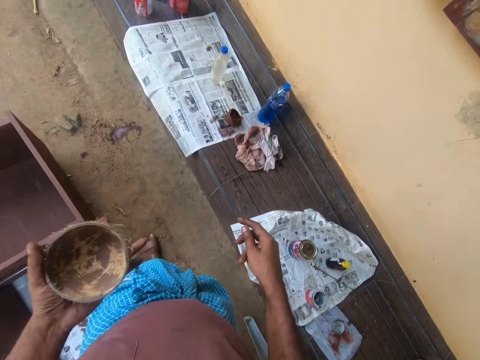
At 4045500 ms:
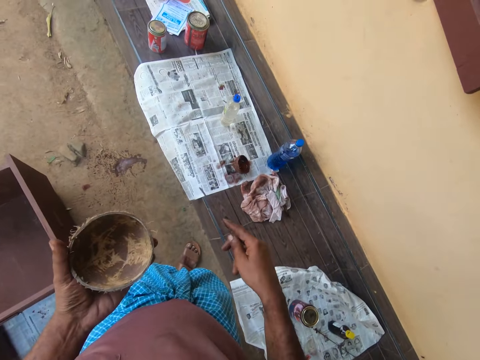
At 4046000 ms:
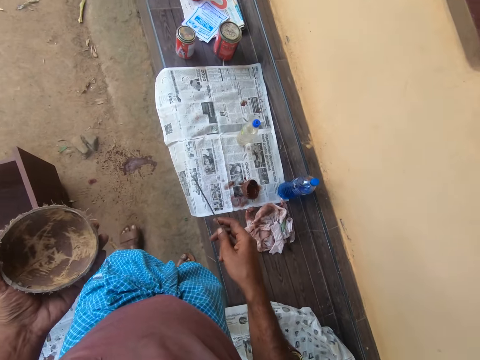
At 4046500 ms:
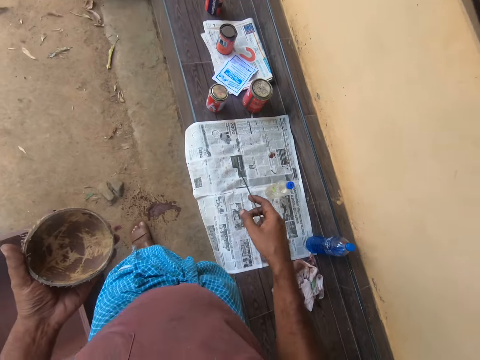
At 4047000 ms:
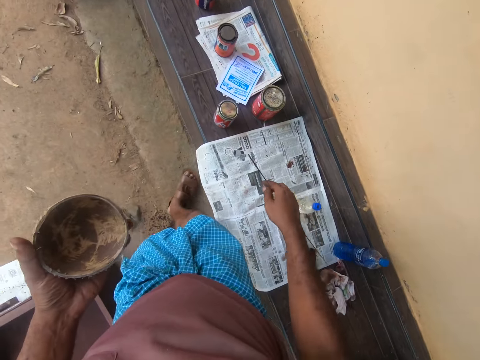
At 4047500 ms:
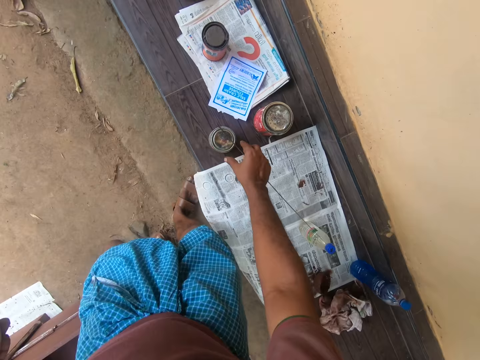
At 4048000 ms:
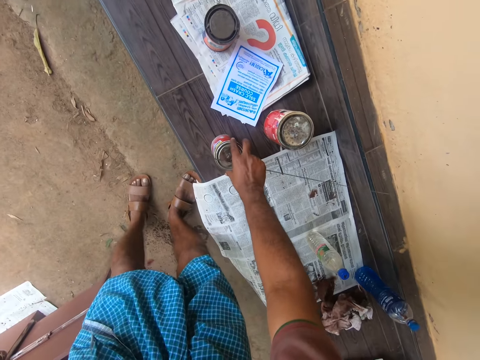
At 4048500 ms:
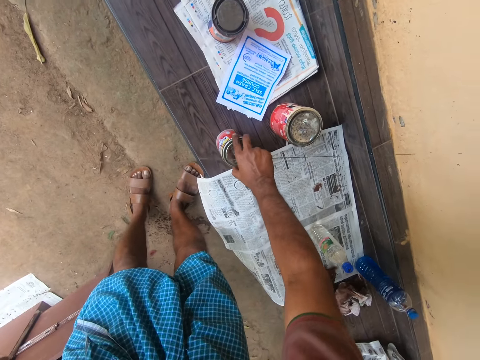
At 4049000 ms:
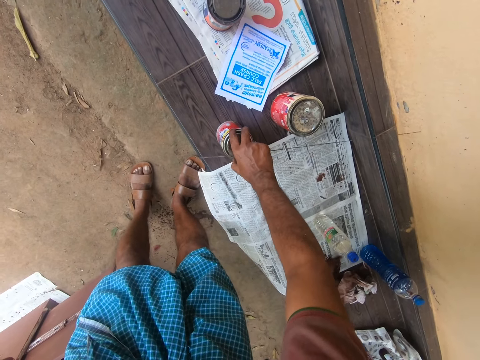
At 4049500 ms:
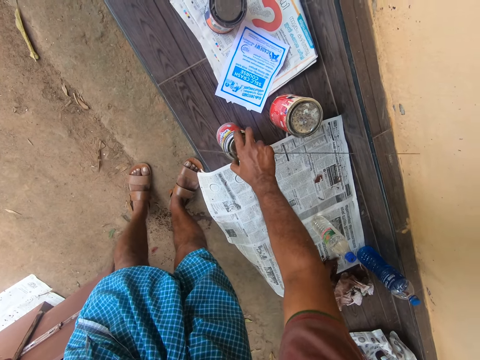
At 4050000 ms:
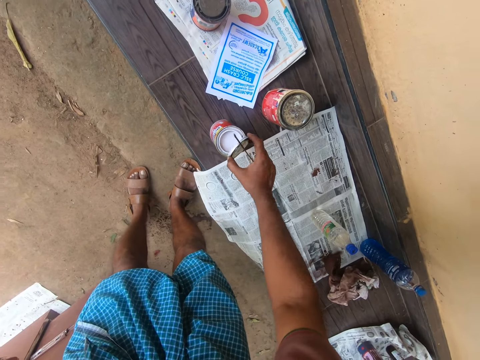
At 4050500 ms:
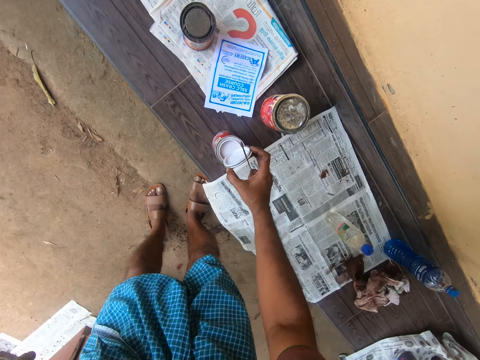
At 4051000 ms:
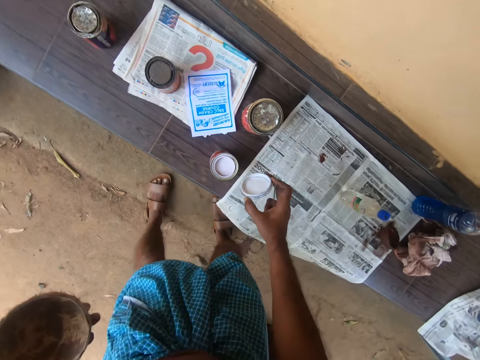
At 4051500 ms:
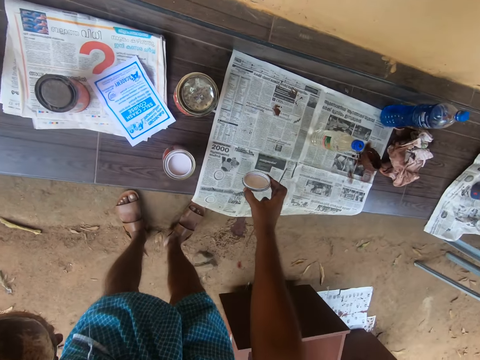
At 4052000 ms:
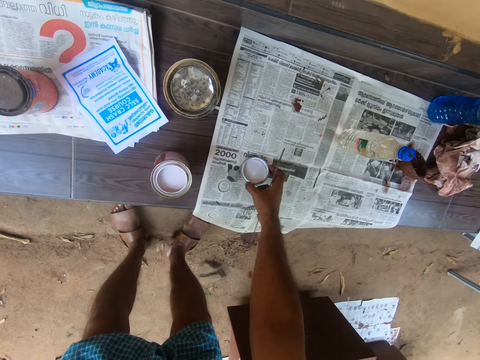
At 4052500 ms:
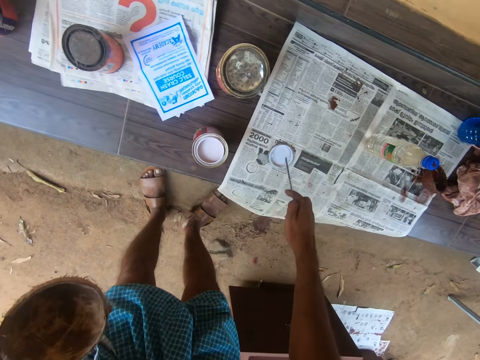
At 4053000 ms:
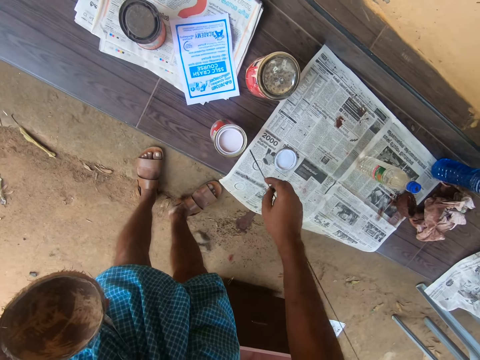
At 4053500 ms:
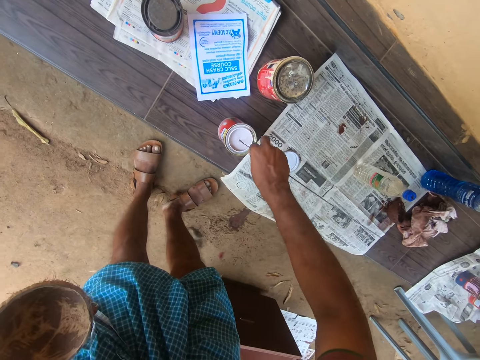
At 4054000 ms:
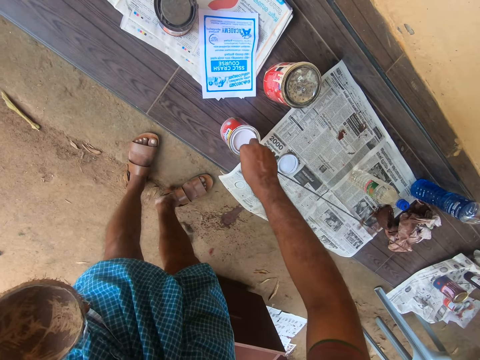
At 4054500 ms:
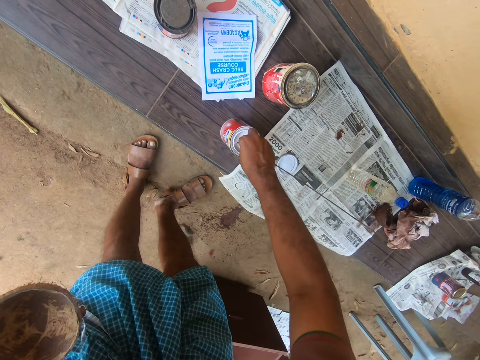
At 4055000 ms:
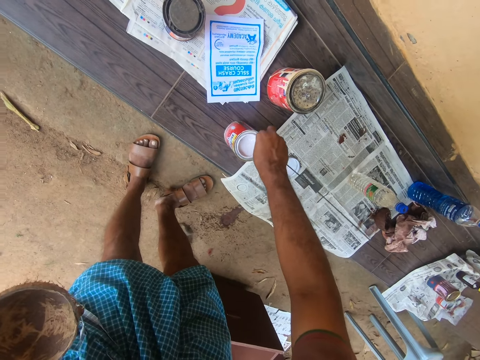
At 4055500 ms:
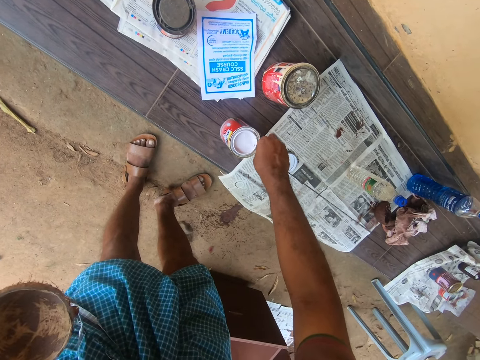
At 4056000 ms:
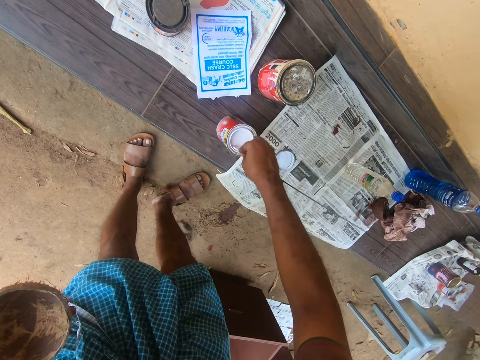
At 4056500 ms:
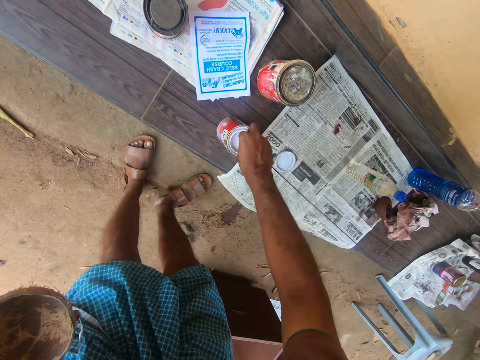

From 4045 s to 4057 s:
The camera wearer opens a container on the bench. They move the leg and drop the cover on the bench. They dip the broomstick inside the container and stir the container contents with the broomstick.

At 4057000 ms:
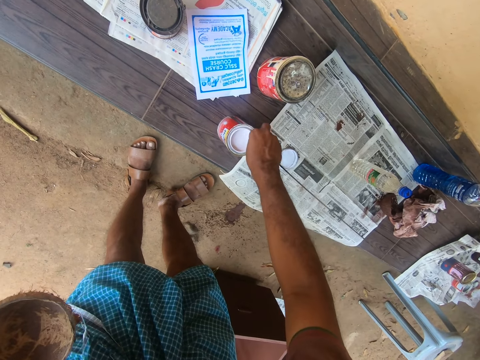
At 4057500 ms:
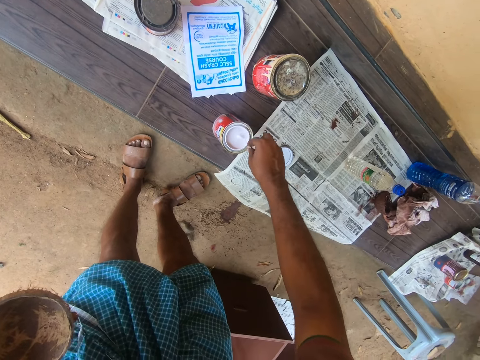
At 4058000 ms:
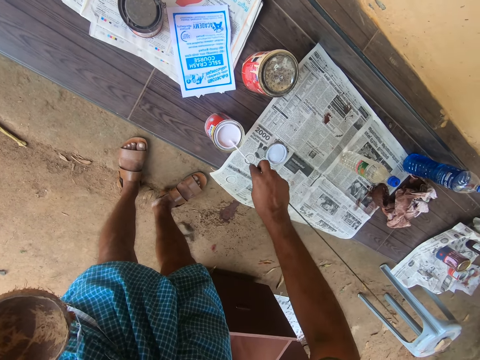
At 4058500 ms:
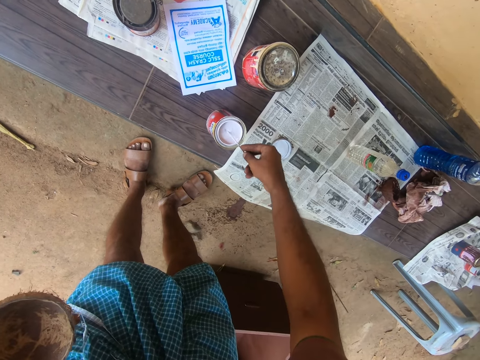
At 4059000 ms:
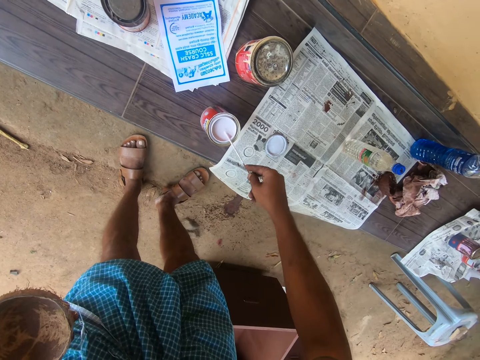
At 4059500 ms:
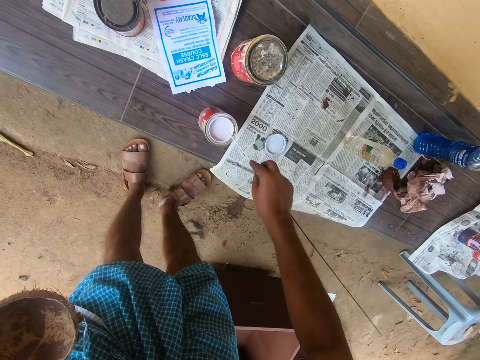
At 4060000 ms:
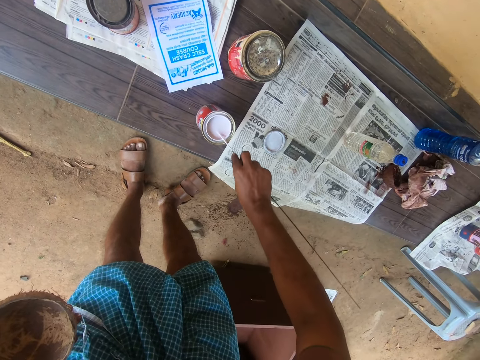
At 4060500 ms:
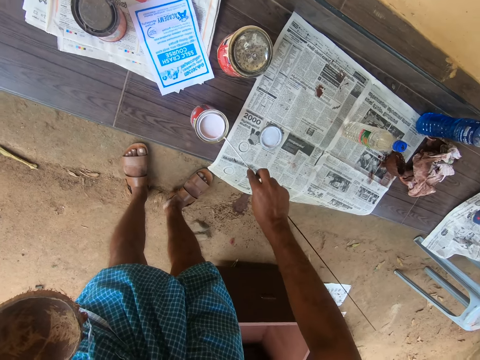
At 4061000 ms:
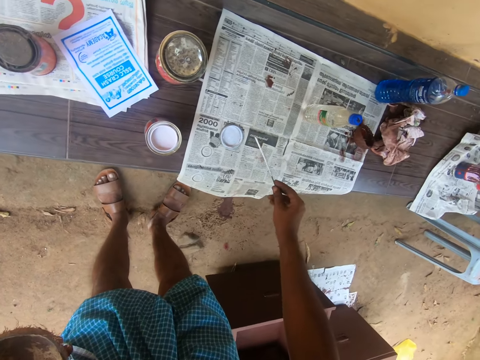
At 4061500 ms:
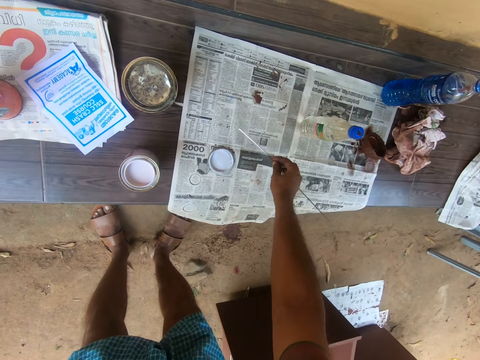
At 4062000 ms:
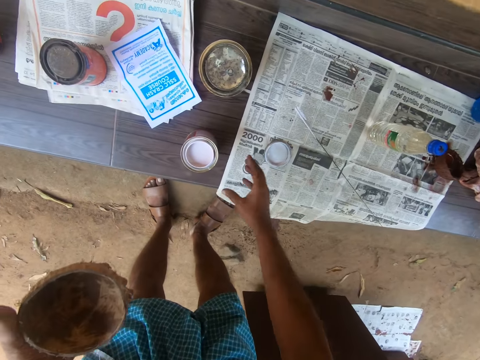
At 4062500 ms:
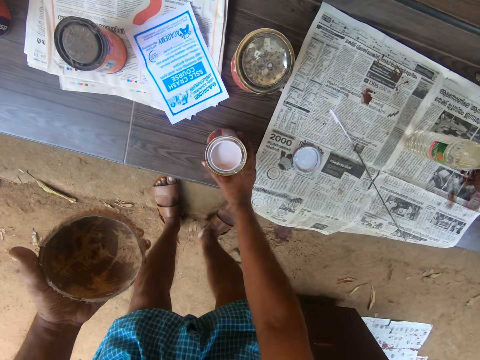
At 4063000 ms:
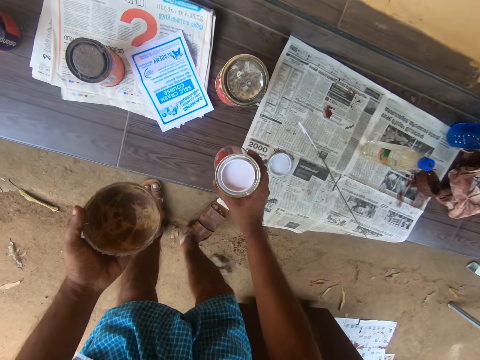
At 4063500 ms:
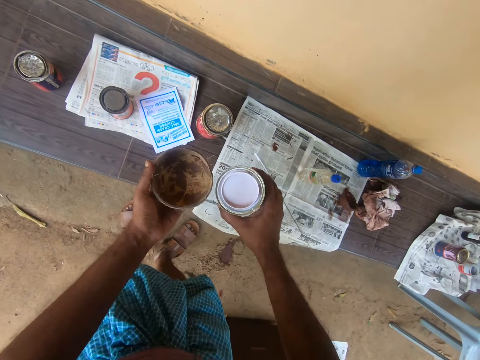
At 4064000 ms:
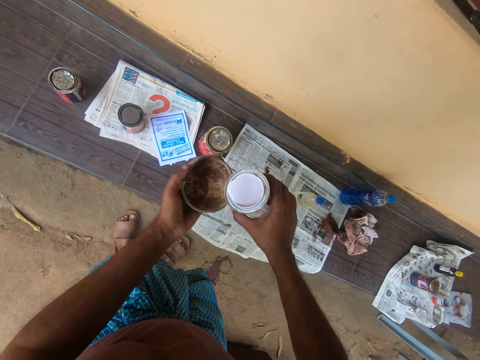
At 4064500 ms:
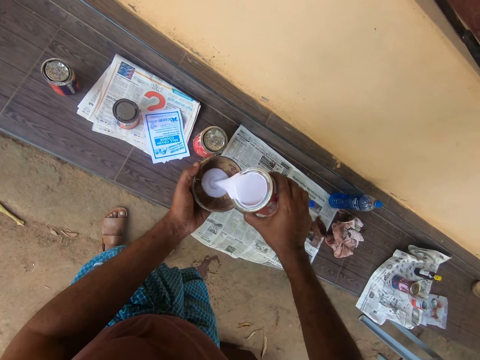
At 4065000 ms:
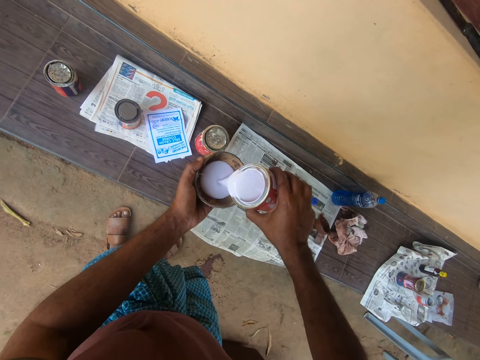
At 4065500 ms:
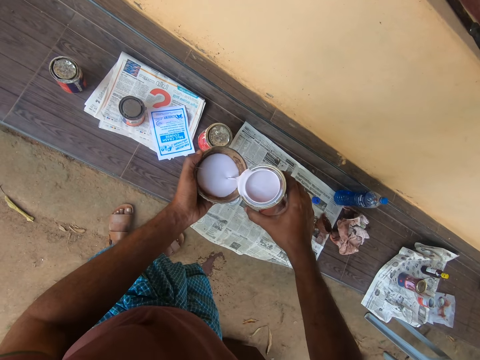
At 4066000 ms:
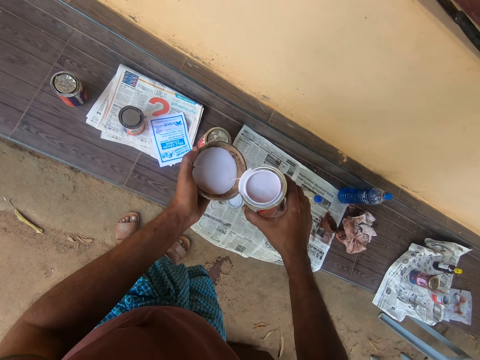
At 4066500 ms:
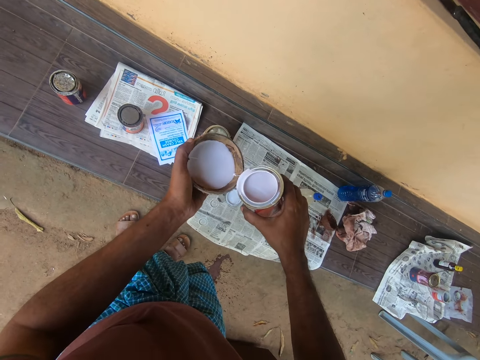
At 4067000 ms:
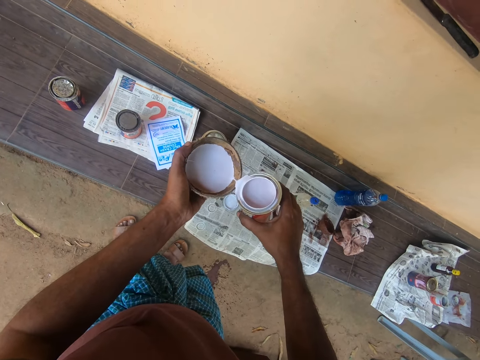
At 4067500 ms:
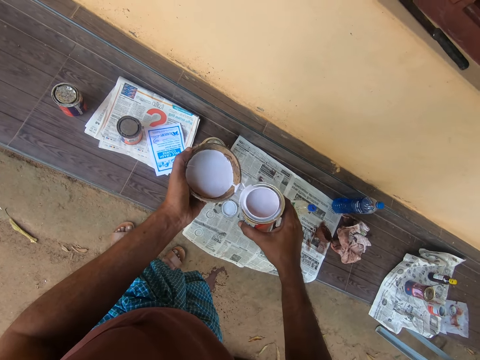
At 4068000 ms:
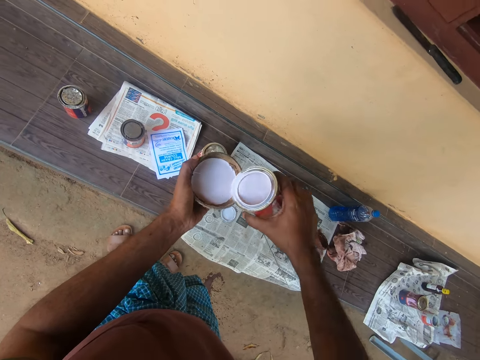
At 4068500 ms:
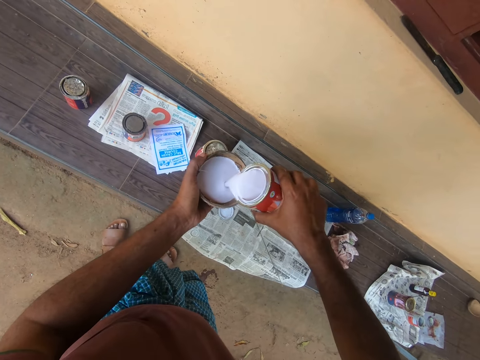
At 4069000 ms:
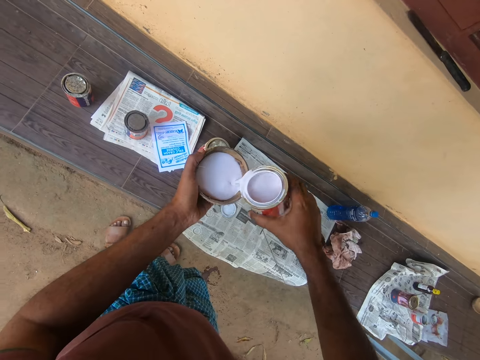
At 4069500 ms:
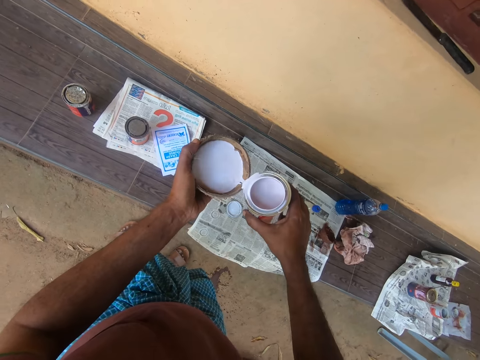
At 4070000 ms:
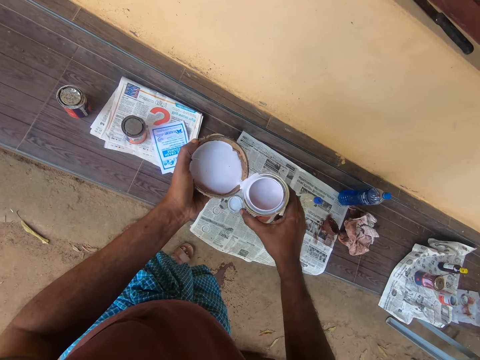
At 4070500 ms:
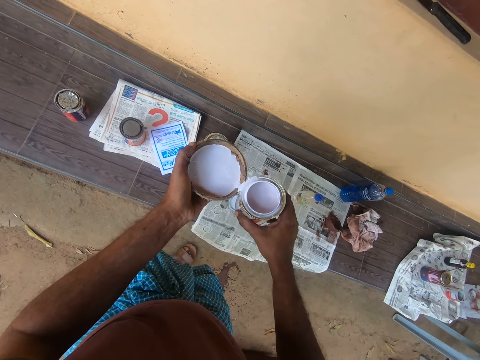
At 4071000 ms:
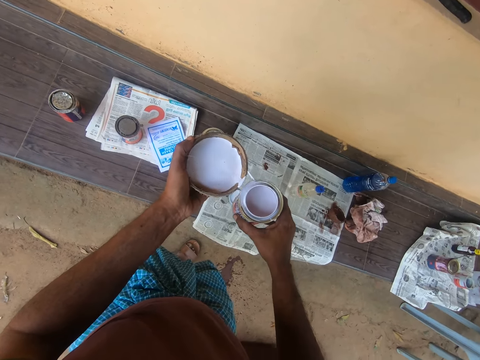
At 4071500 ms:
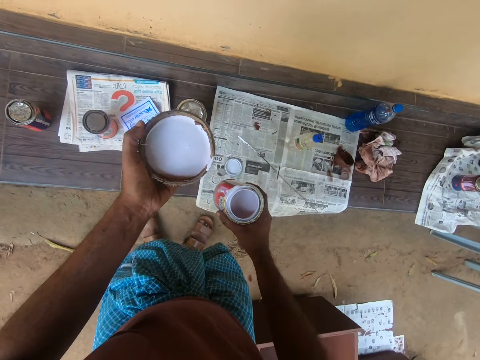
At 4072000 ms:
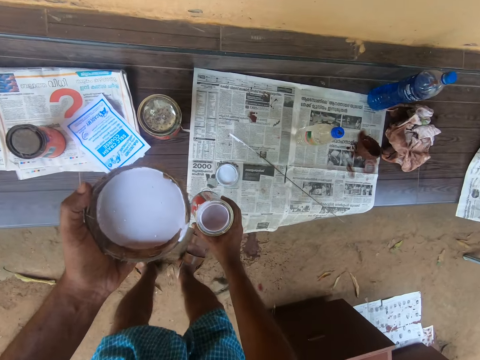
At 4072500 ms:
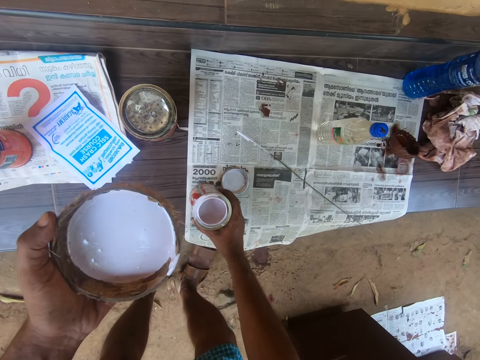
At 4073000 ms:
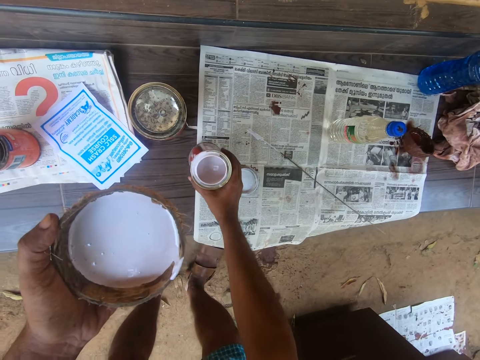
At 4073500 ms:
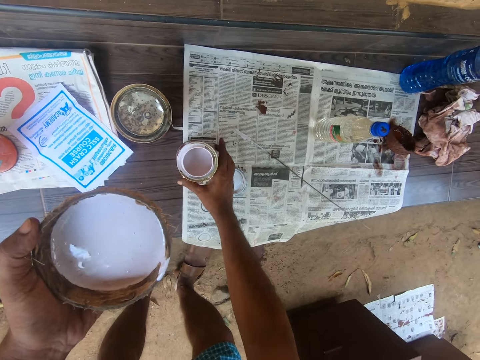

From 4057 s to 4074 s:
The camera wearer rubs the stick or broomstick on the container. They drop the broomstick on the newspaper on the bench. They pick up the container from the bench and pour paint from the container inside the wooden bowl or coconut shell. They rub the paint on the coconut shell, pour the paint on the coconut shell, and rub the paint on the coconut shell. They drop the container on the bench.
